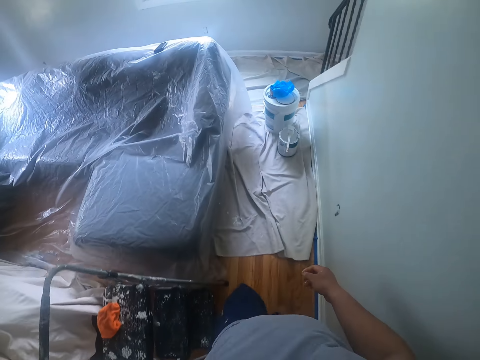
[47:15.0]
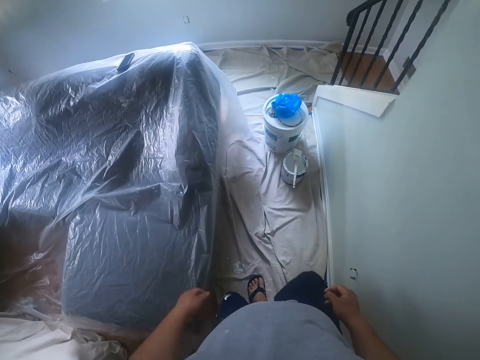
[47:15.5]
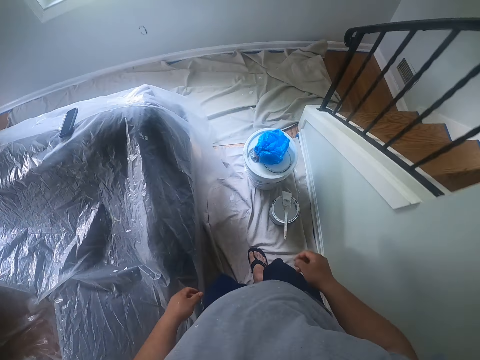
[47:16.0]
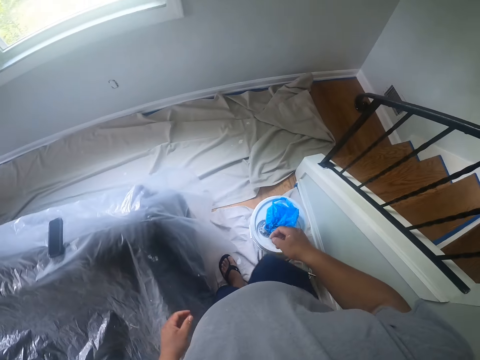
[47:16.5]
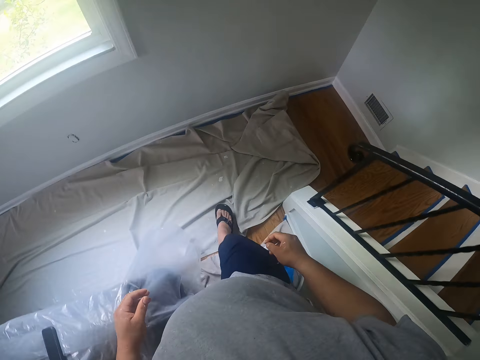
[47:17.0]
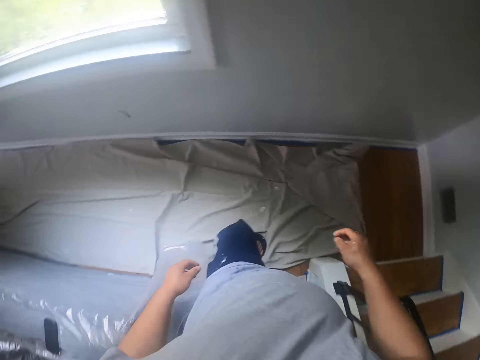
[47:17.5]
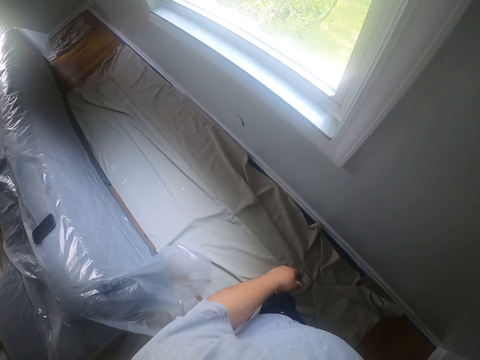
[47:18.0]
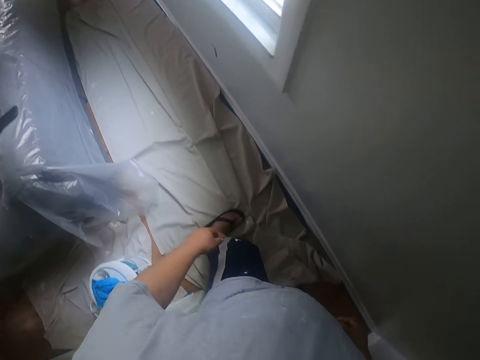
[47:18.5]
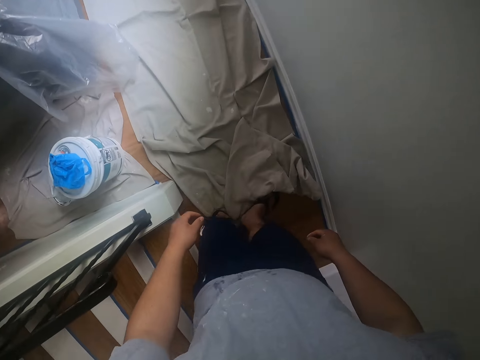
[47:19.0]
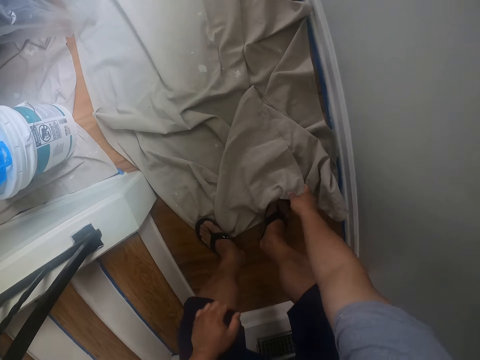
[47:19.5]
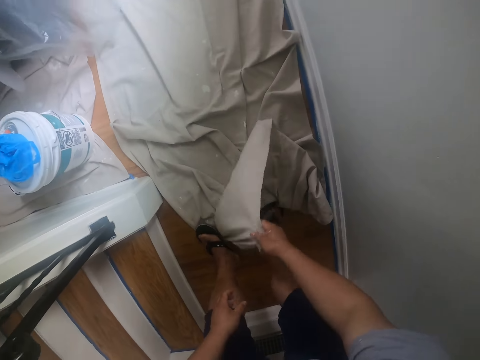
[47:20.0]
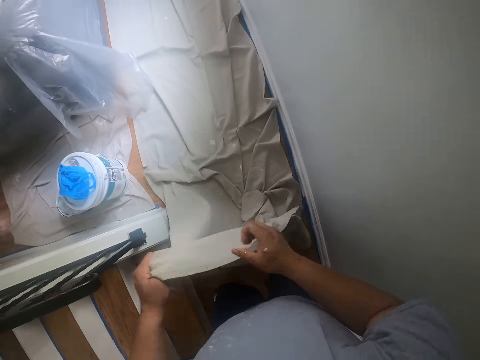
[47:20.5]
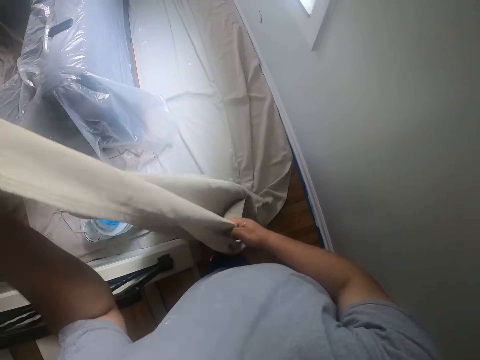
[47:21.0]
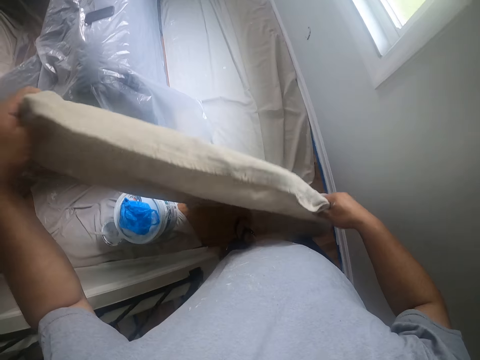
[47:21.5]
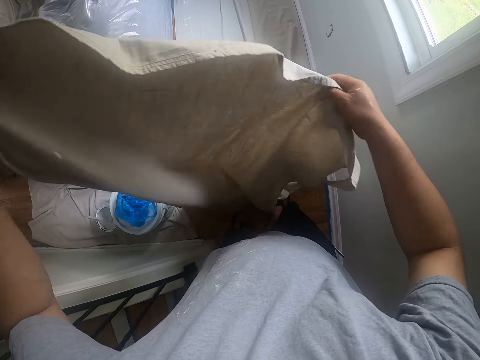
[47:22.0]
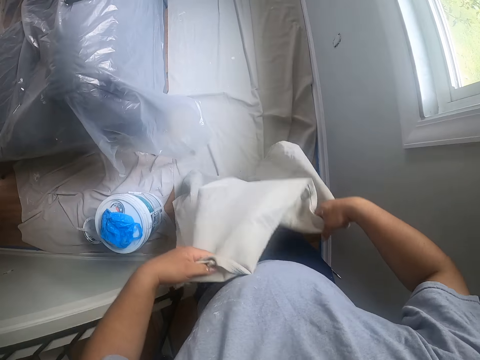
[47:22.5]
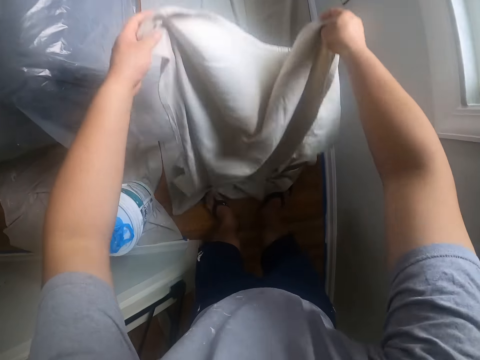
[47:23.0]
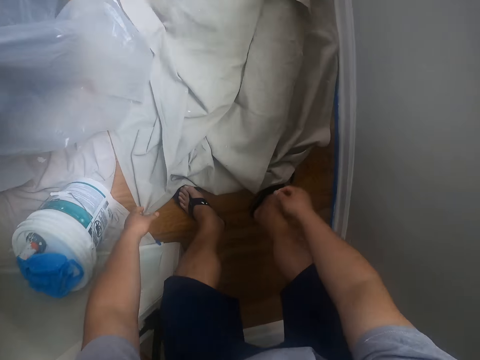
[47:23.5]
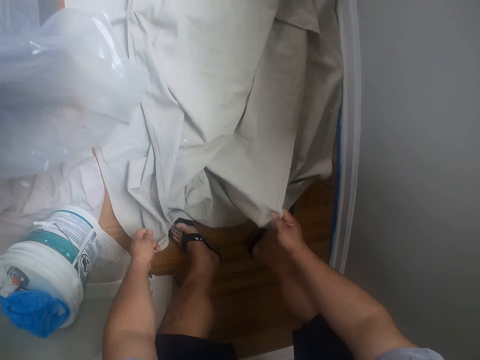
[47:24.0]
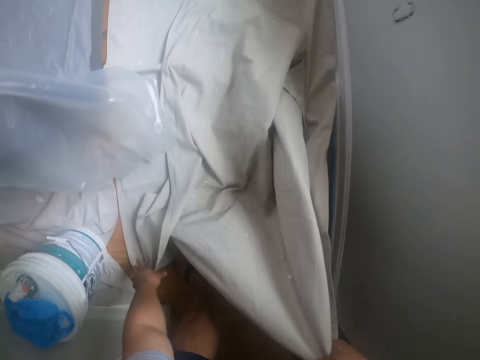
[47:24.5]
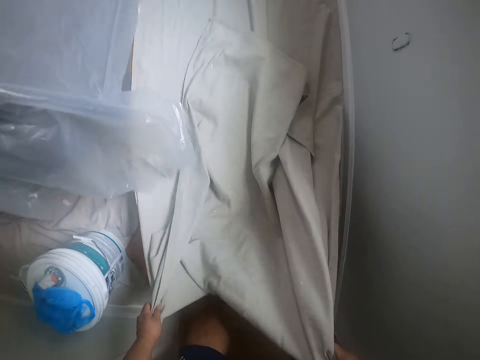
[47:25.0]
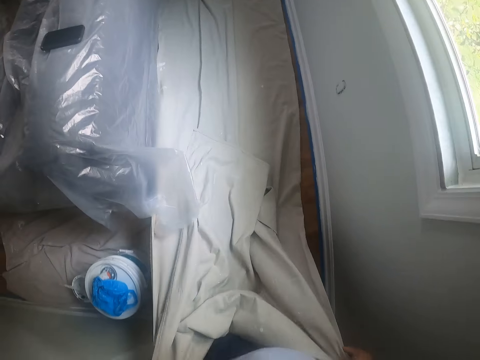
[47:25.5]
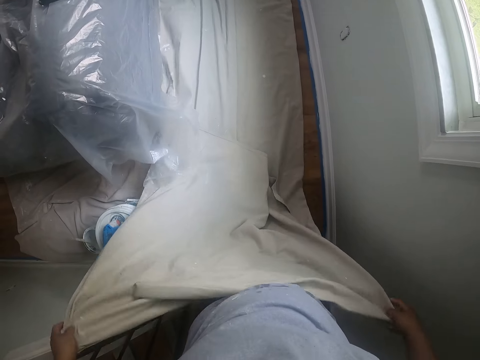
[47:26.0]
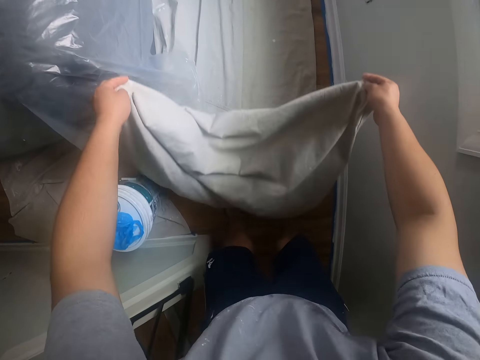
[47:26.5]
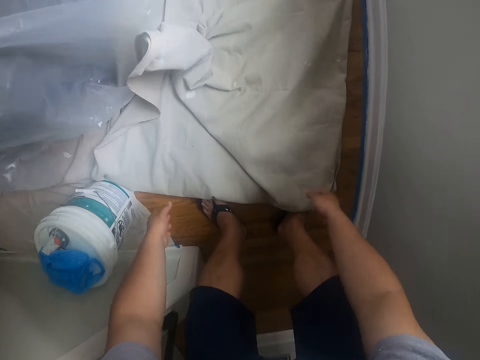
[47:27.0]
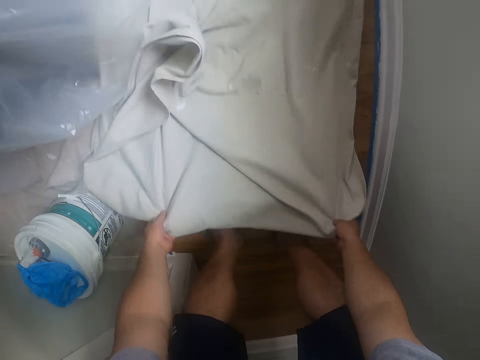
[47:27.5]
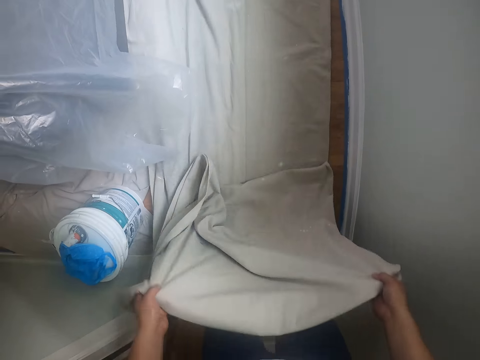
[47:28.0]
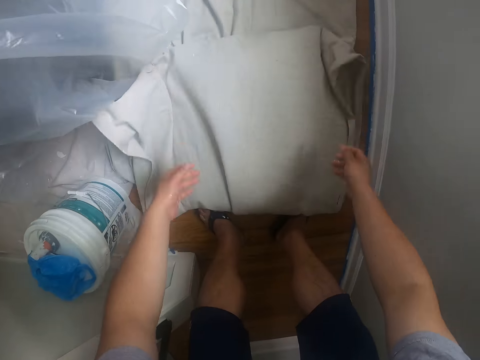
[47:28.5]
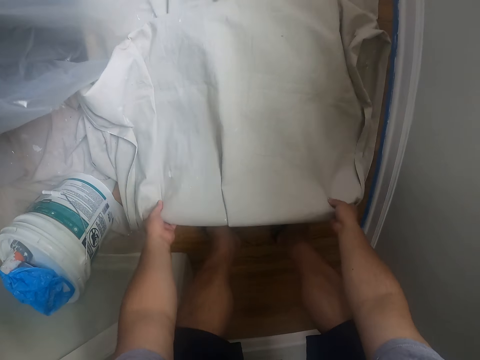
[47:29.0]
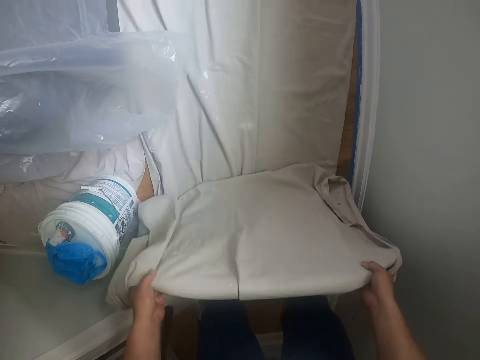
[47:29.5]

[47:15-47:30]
The camera wearer folds a cloth on the floor with his hands. He picks up the fabric on the floor, straightens the fabric and folds the fabric on the floor.

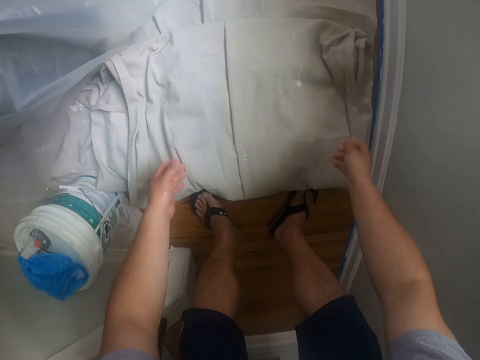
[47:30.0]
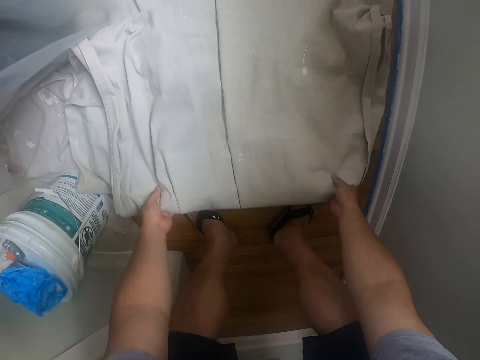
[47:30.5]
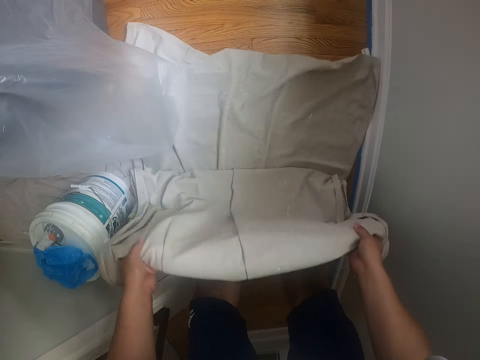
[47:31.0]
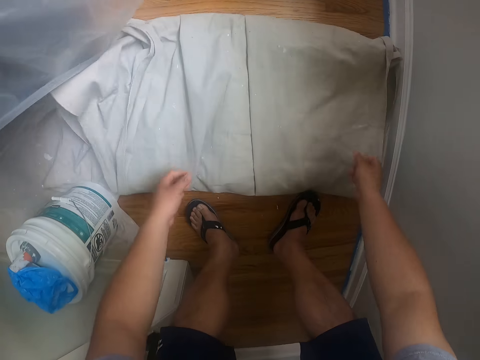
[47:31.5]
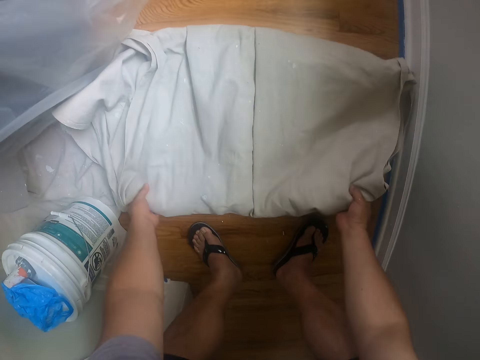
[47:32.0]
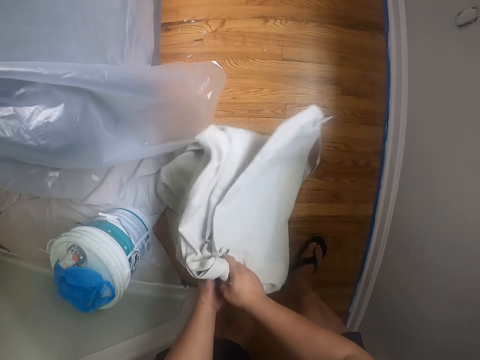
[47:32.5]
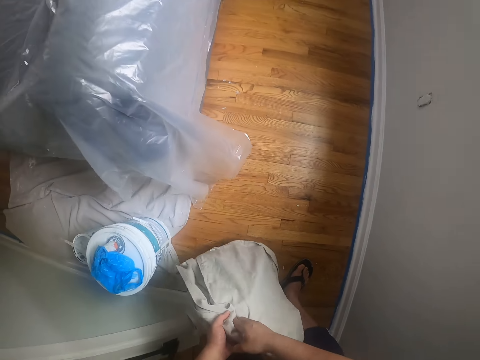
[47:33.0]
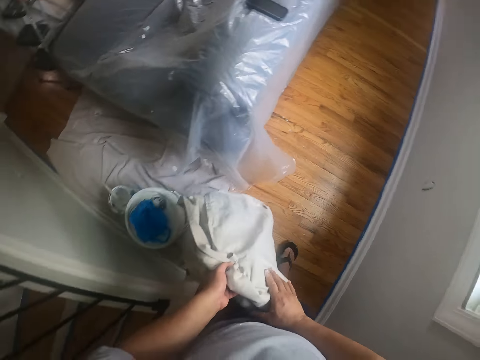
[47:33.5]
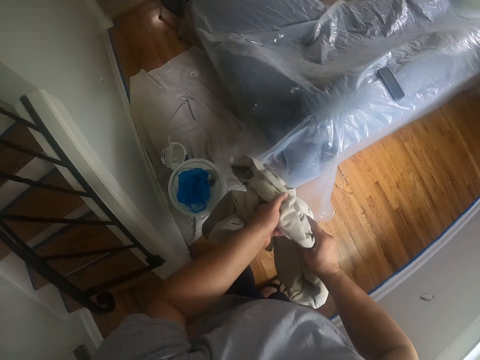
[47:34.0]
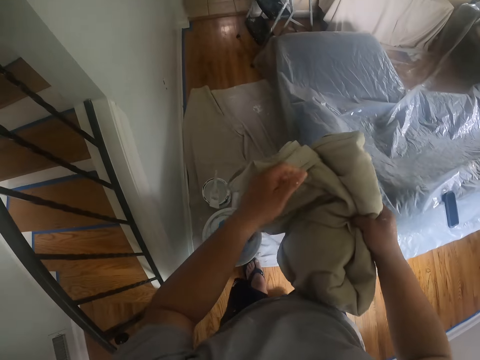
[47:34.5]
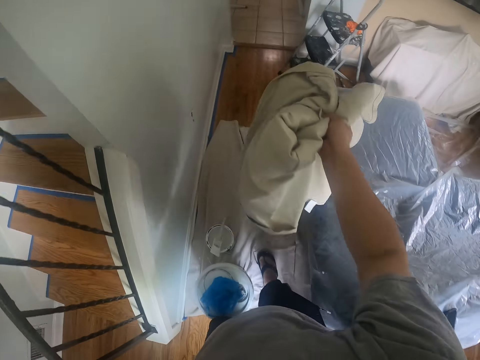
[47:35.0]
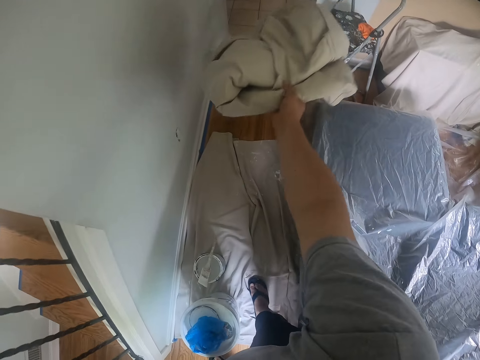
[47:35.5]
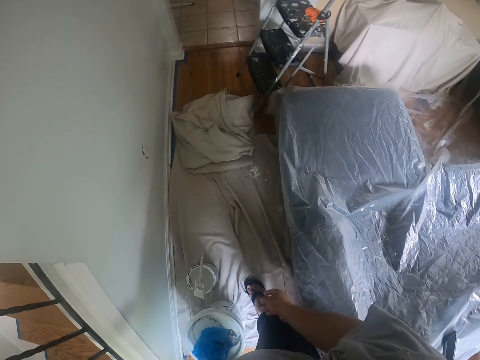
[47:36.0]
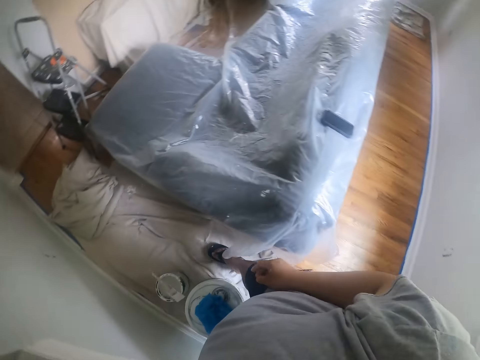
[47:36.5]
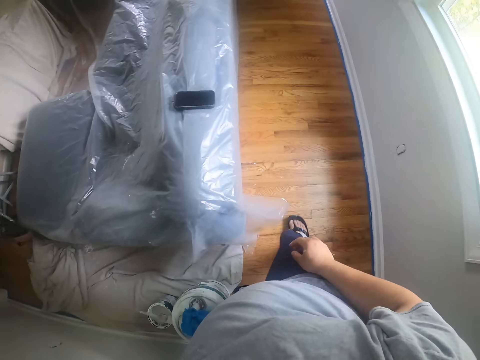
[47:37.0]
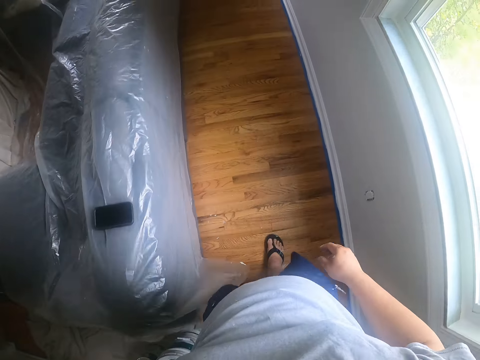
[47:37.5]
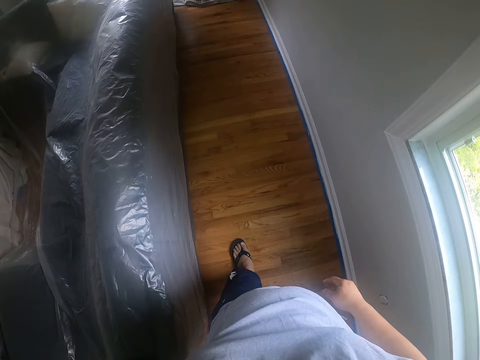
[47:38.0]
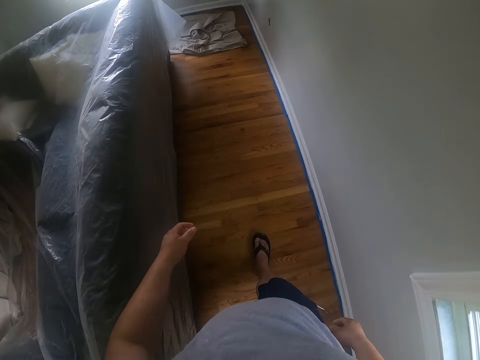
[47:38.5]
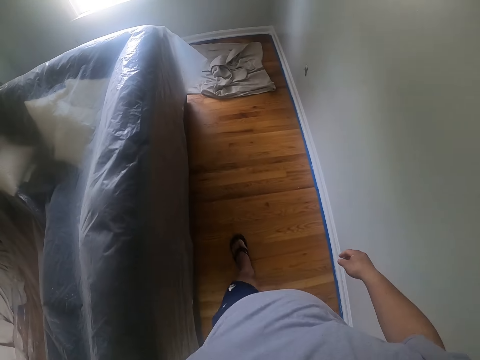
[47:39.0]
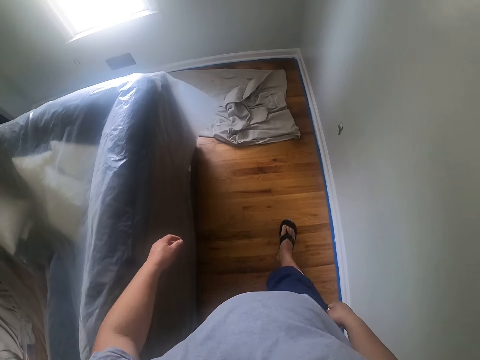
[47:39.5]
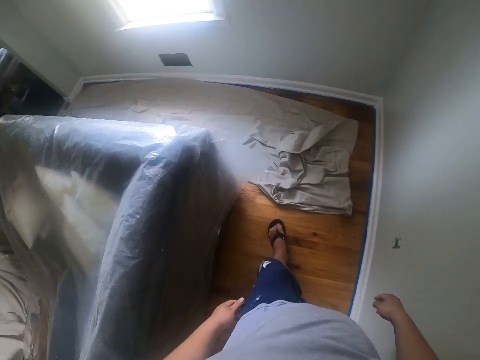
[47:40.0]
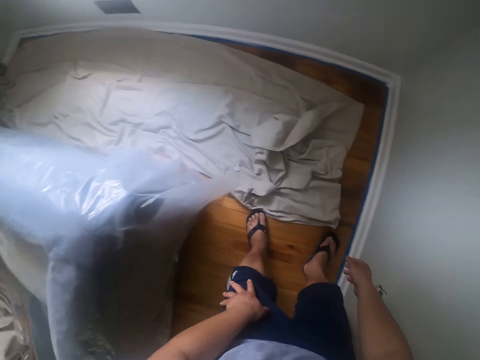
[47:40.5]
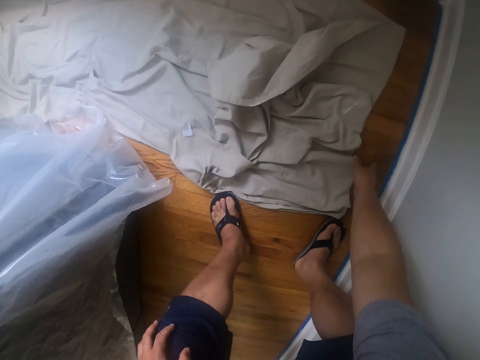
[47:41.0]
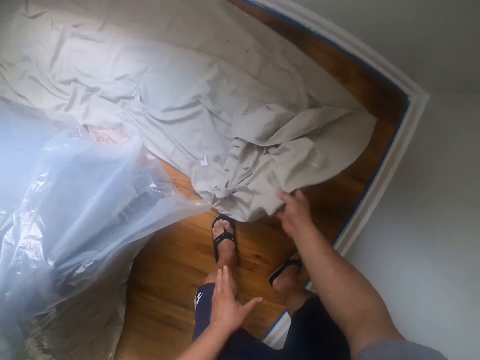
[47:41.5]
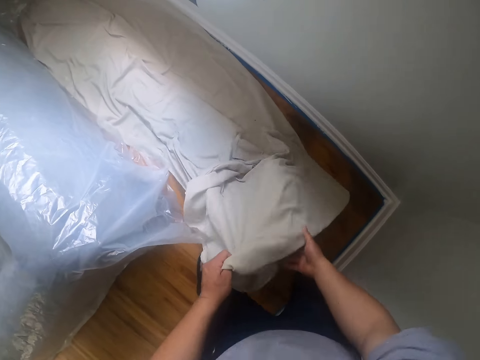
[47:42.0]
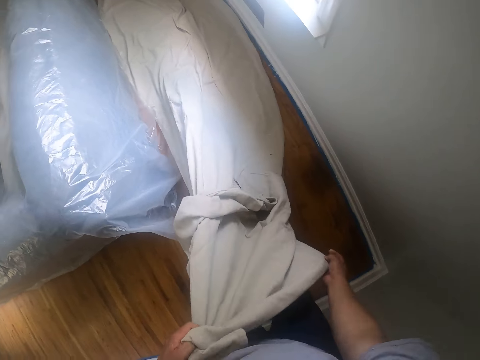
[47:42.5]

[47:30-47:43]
The camera wearer picks the cloth from the floor with his hands. He drops the cloth on top of the cloth on the floor. He walks towards another cloth on the floor. He folds the cloth on the floor with his hands. He picks the fabric from the floor.
